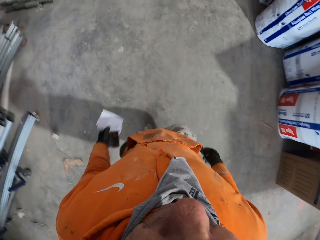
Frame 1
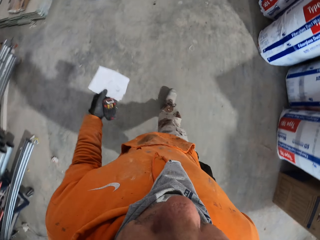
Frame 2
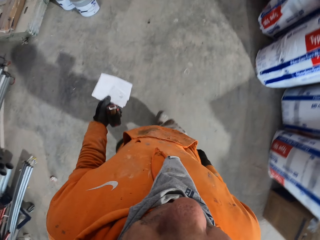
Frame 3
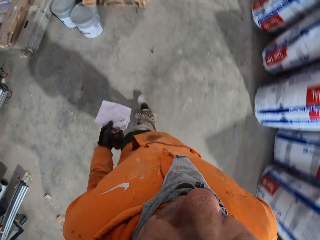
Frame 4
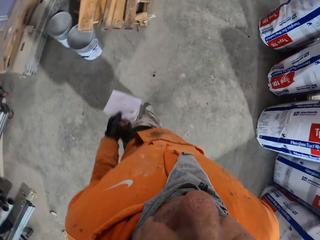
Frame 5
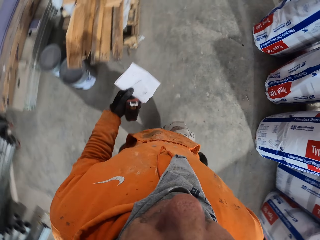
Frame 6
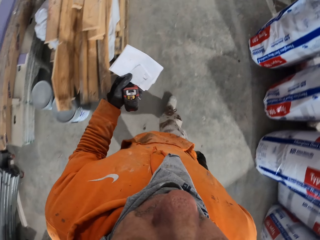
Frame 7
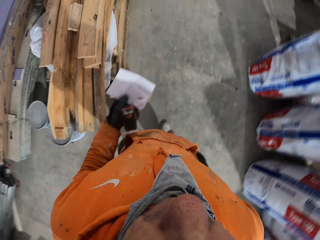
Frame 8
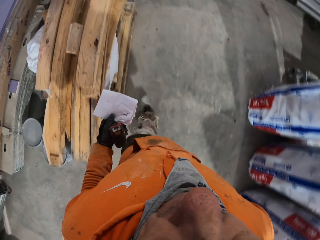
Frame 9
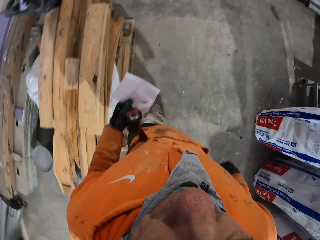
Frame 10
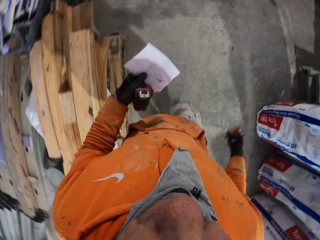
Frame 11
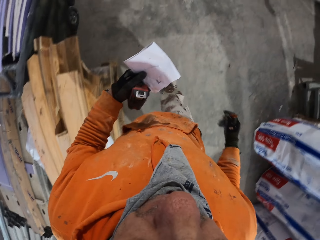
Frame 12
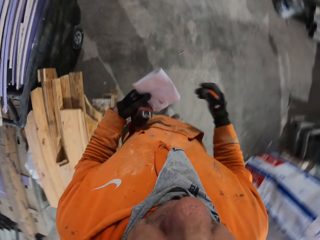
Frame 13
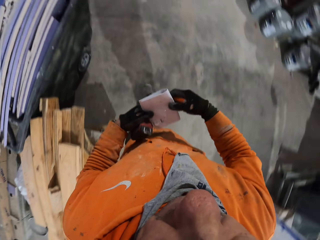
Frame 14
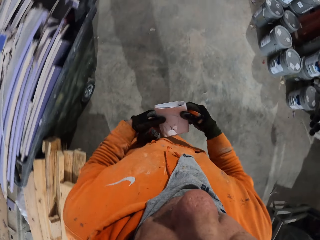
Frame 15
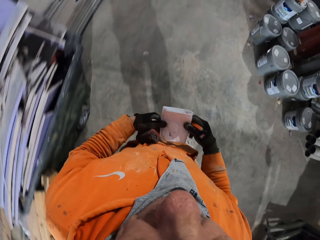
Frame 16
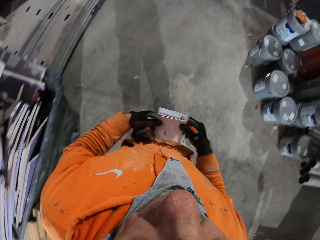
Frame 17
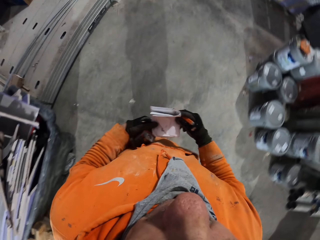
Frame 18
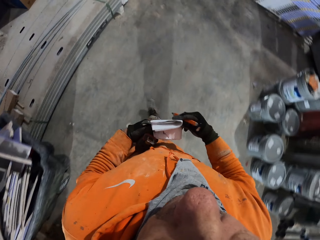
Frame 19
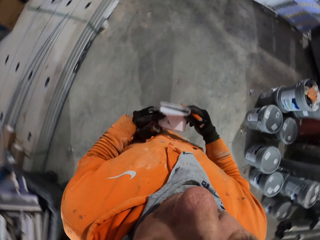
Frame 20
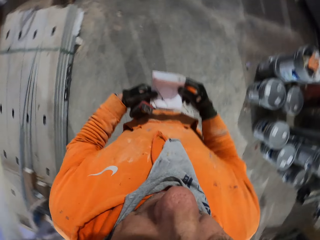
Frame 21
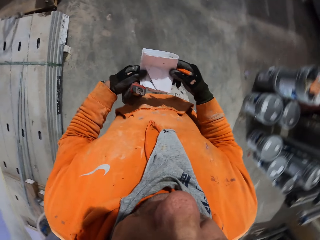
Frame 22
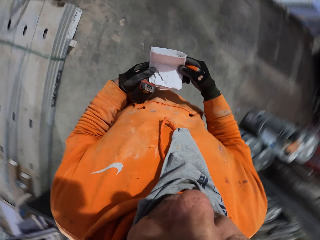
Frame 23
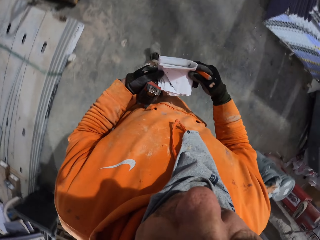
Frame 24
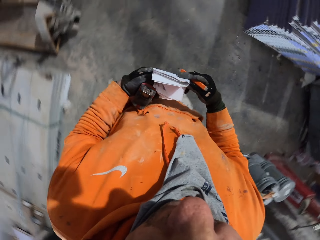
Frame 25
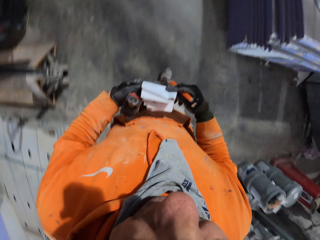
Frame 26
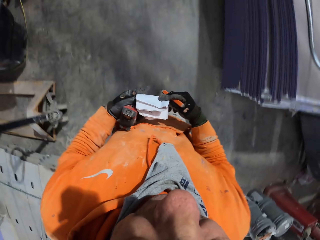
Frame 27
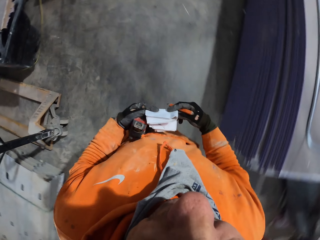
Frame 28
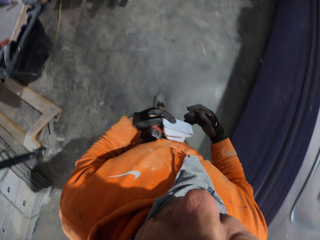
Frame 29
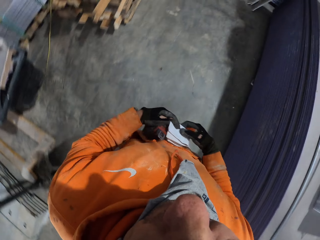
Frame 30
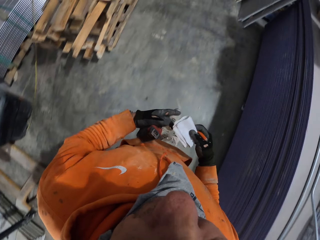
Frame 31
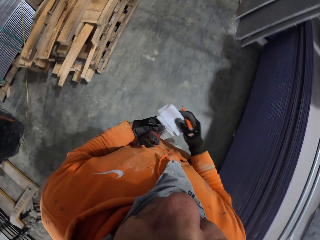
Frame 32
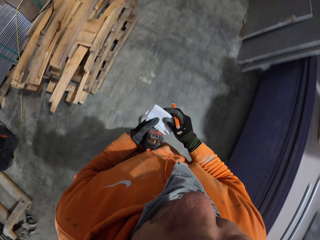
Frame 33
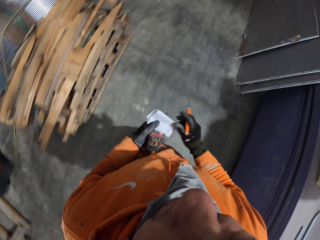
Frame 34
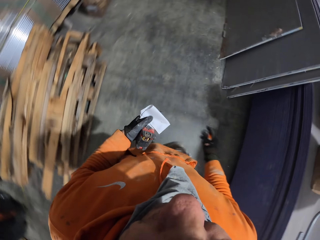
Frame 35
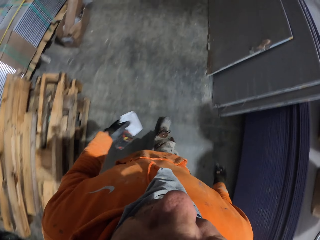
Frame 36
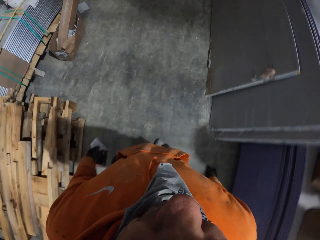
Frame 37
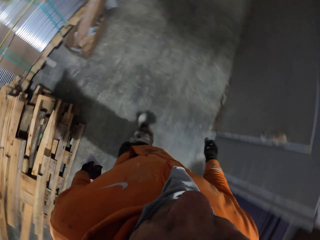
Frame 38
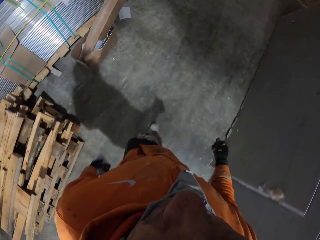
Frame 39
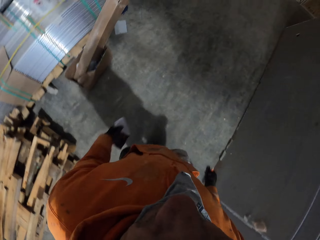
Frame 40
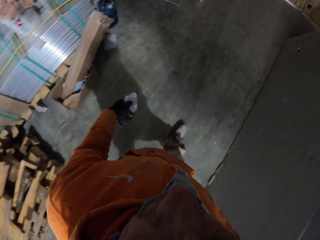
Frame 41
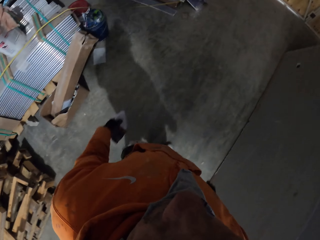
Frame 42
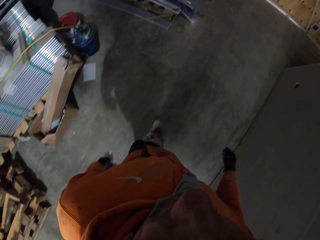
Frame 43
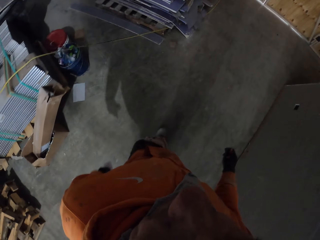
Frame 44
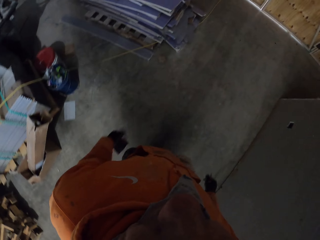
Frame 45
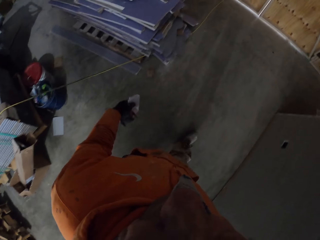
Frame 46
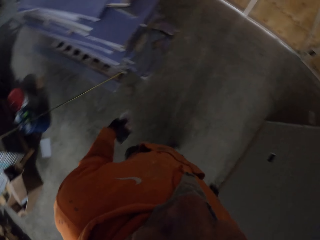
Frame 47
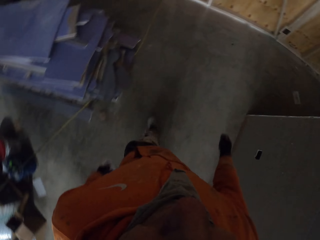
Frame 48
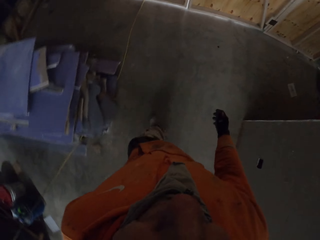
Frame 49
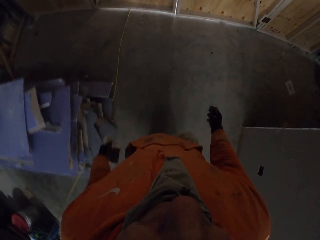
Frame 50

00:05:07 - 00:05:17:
The camera wearer holds the papers with two hands. He walks around the building site. He folds the papers in his hands. He releases the left hand from the papers. He changes the papers from the right hand to the left hand. He walks around the building site.

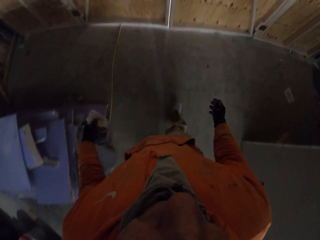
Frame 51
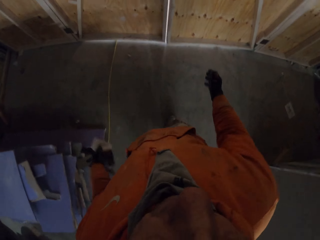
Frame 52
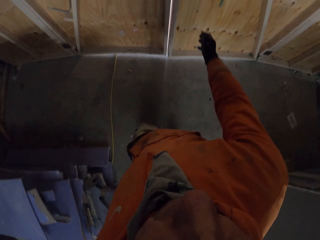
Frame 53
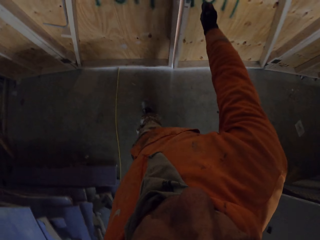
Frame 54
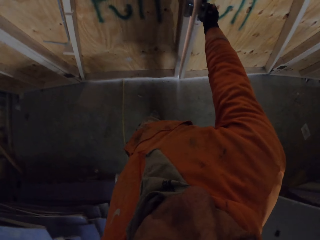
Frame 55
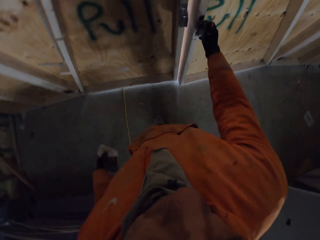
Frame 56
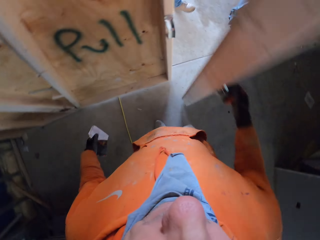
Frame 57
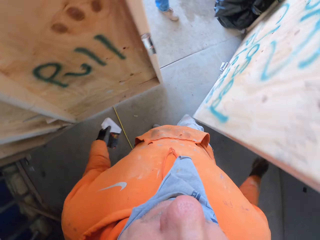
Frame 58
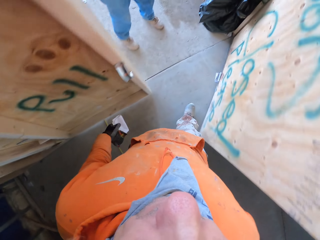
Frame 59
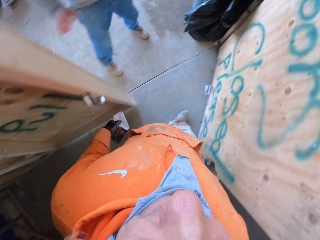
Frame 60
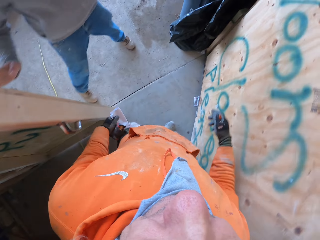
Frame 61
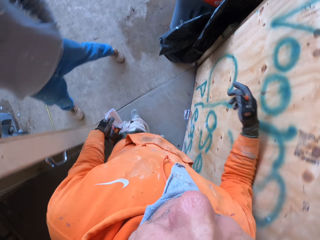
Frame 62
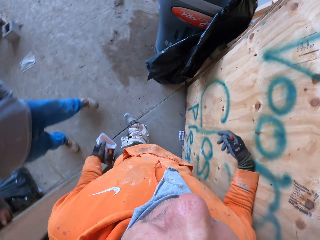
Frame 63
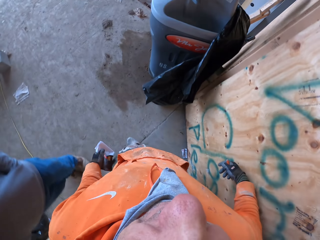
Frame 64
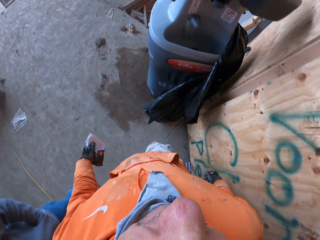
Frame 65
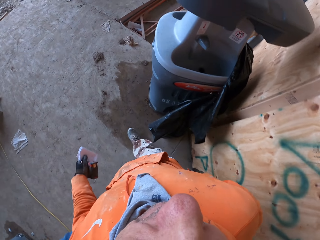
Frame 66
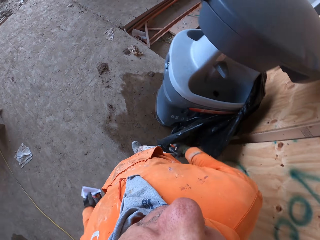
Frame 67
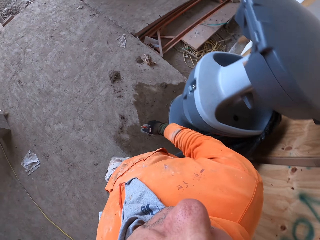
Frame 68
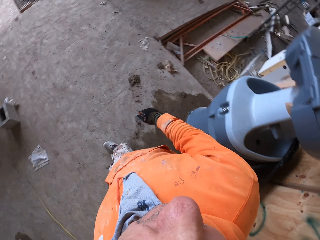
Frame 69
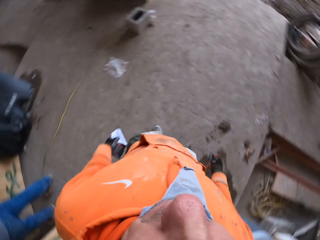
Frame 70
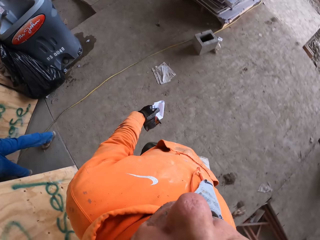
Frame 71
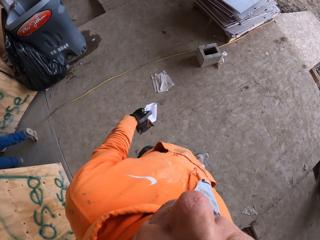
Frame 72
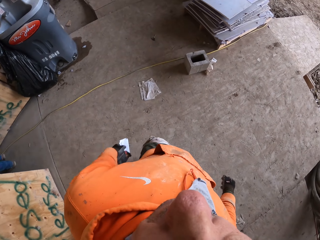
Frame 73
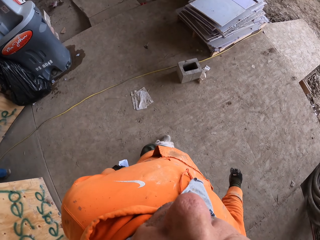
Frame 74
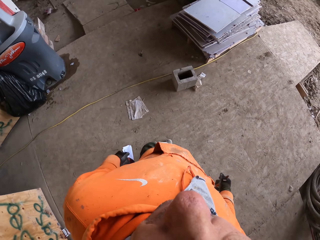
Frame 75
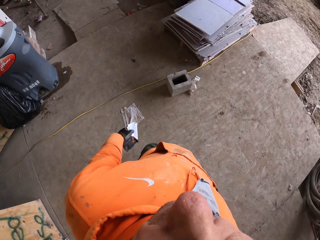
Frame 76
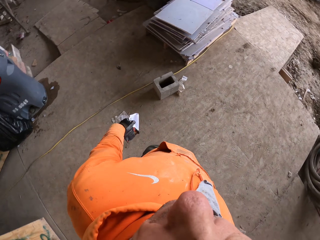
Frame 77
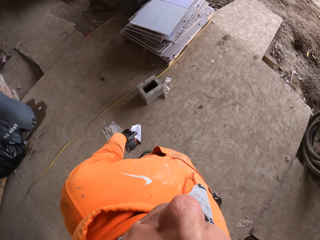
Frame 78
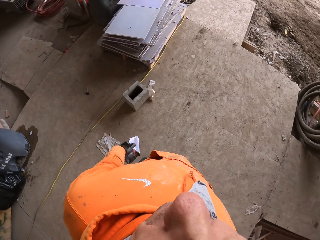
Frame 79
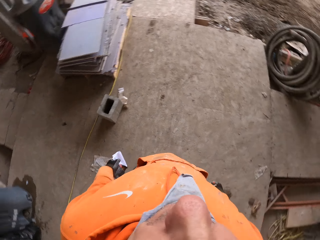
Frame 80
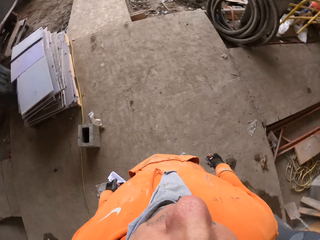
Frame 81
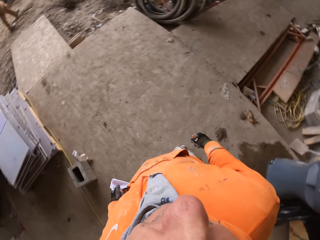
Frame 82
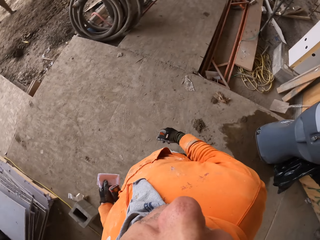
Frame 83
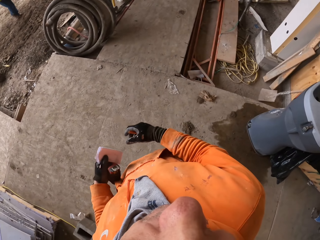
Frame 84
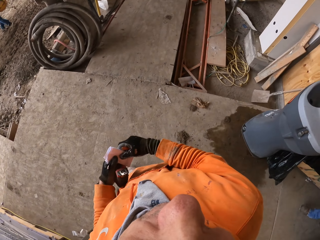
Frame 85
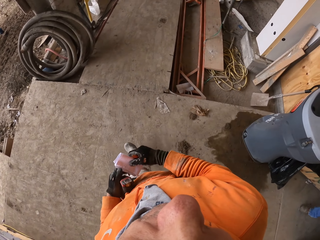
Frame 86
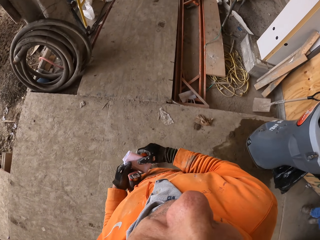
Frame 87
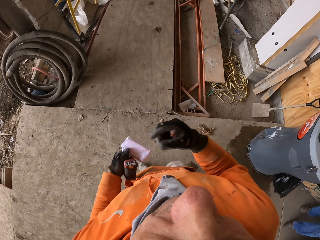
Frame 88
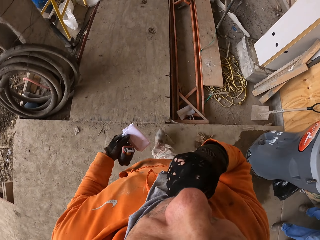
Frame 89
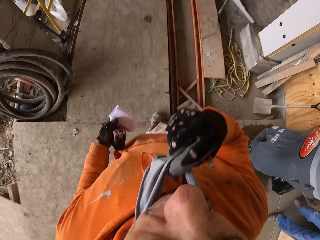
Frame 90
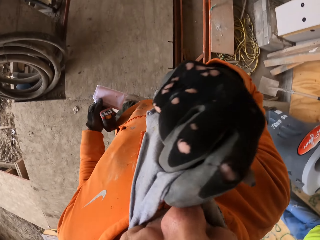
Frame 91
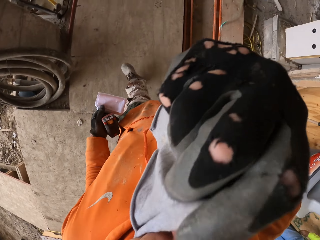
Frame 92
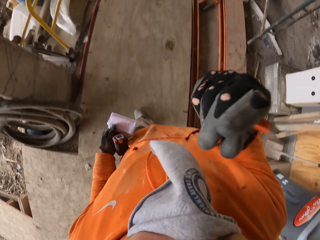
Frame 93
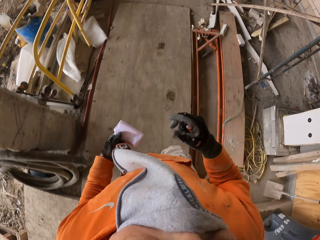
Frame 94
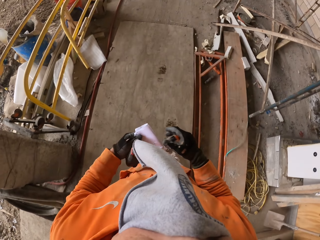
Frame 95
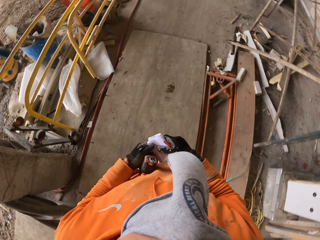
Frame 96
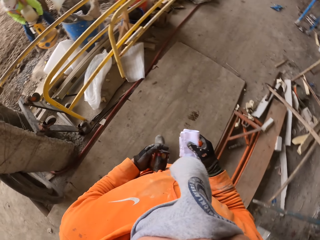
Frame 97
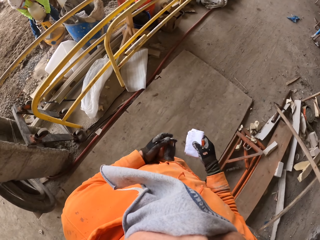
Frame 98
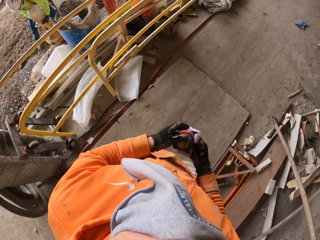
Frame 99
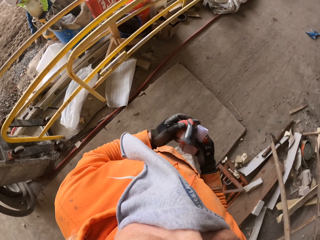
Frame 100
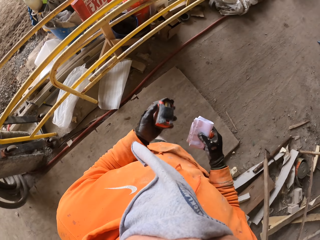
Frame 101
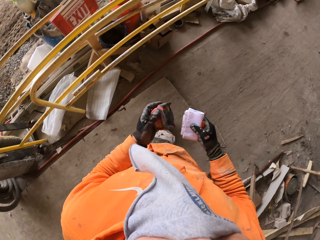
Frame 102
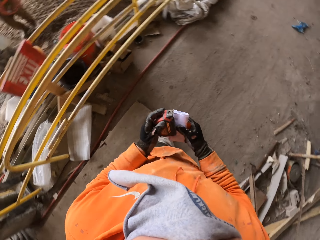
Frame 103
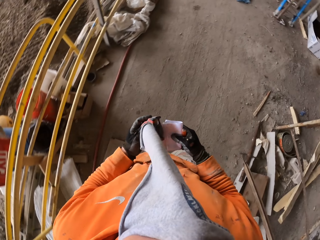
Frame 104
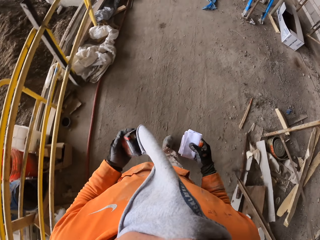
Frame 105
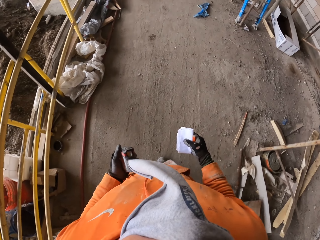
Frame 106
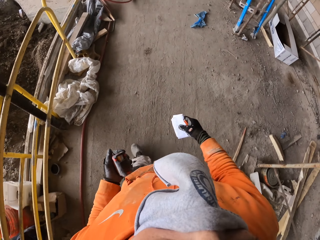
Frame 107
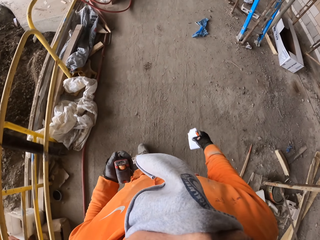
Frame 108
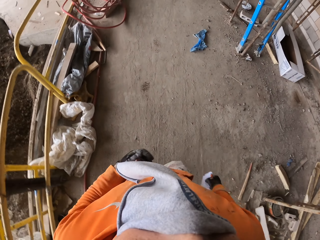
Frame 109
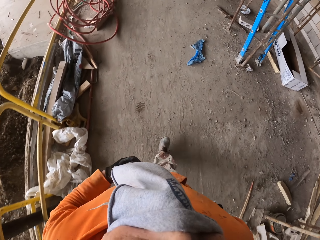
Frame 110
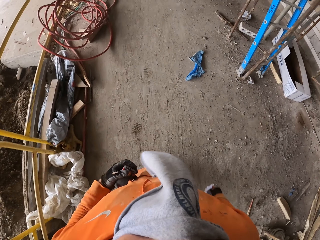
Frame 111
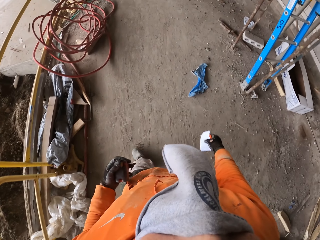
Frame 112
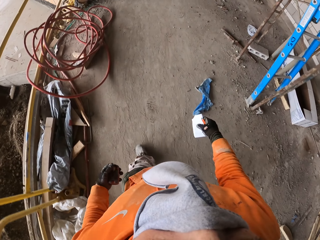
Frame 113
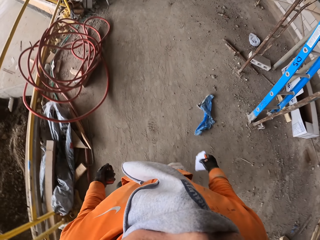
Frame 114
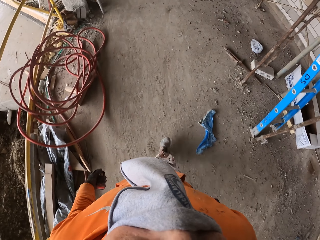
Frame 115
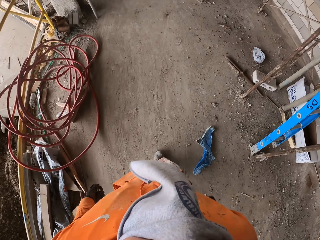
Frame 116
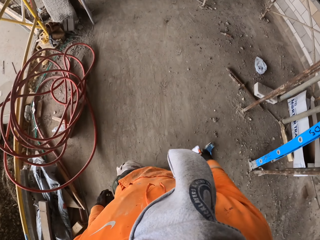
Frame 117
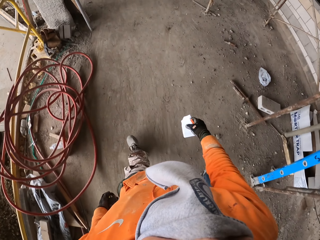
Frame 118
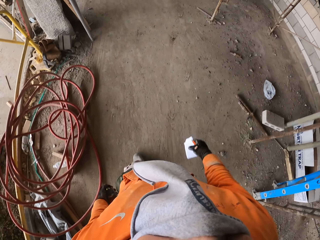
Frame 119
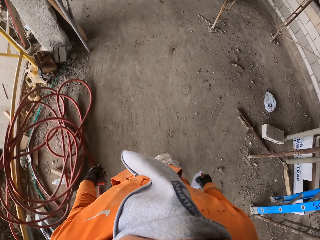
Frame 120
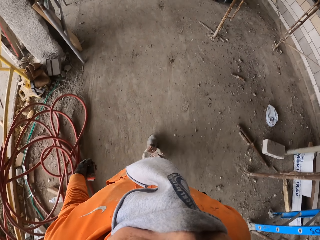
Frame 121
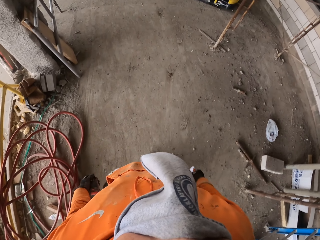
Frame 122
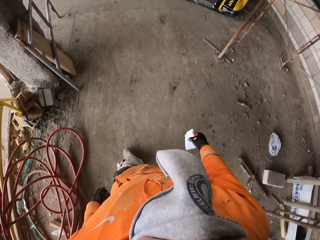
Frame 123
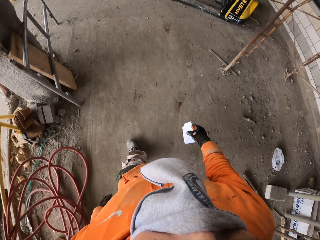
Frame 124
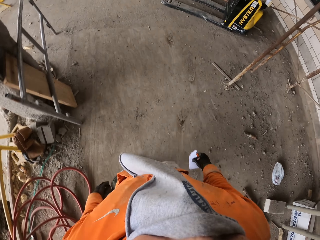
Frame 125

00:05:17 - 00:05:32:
The camera wearer holds the door handle. He opens the door. He gets out of the door. He walks around the workshop. He looks around the workshop. He walks around the workshop. He looks around the workshop. He holds the papers with two hands. He releases the right hand from the papers. He holds the bandana. He covers his mouth and nose with the bandana. He drops his hand down. He walks around the workshop. He changes the papers from the left to the right hand.
